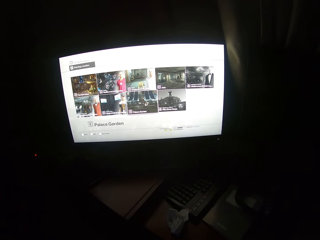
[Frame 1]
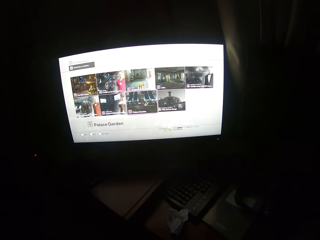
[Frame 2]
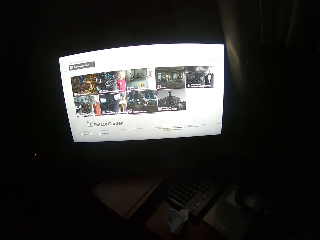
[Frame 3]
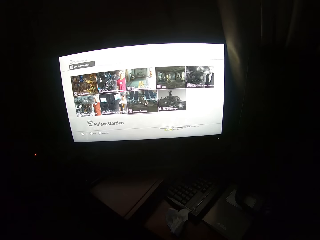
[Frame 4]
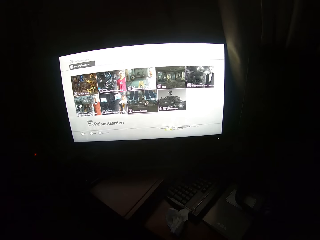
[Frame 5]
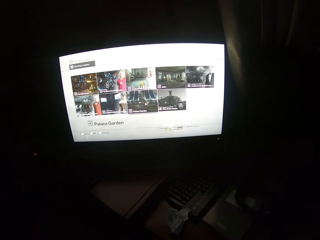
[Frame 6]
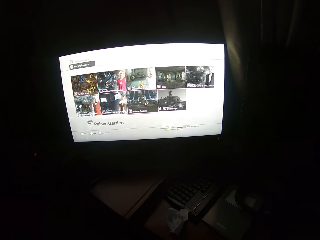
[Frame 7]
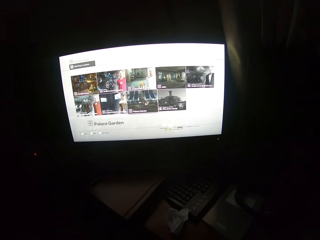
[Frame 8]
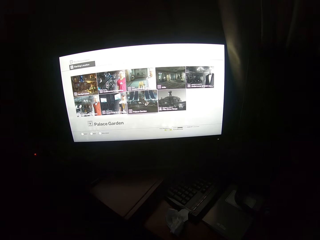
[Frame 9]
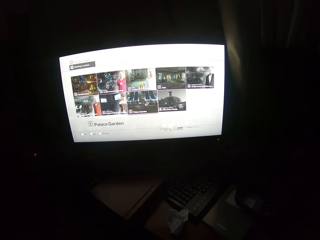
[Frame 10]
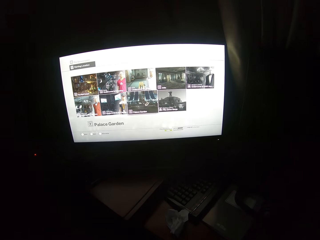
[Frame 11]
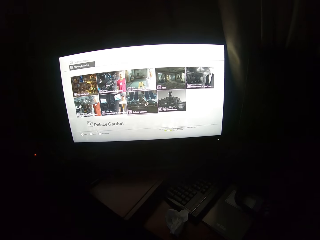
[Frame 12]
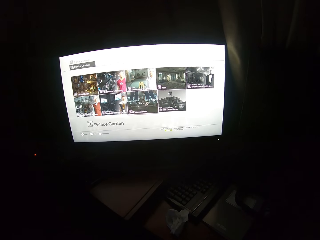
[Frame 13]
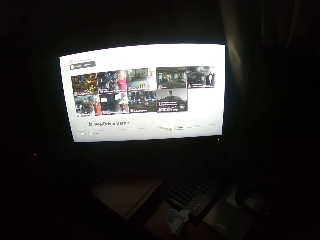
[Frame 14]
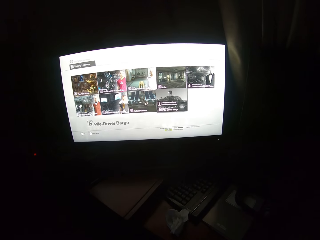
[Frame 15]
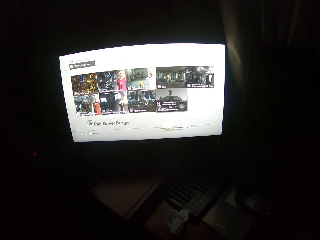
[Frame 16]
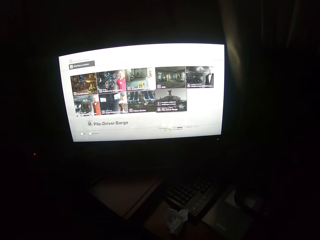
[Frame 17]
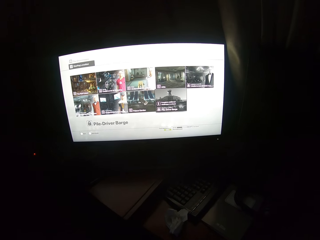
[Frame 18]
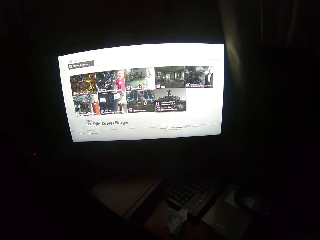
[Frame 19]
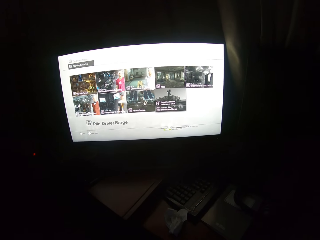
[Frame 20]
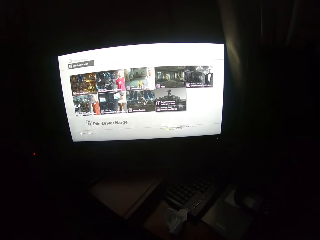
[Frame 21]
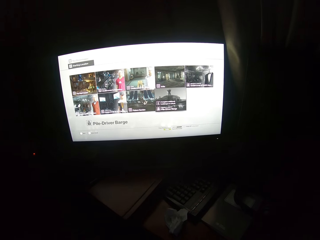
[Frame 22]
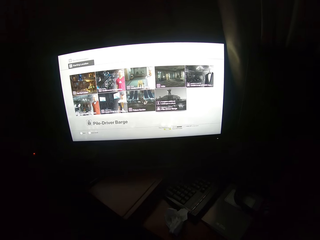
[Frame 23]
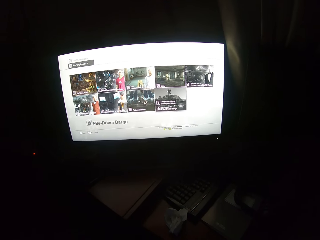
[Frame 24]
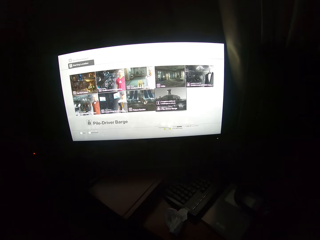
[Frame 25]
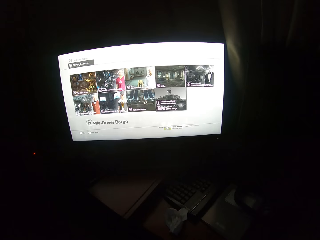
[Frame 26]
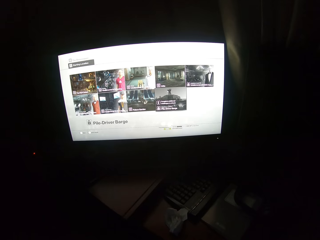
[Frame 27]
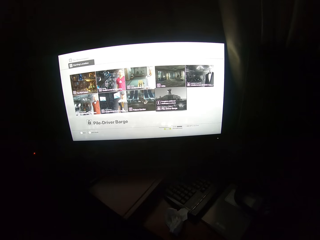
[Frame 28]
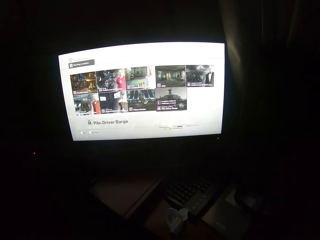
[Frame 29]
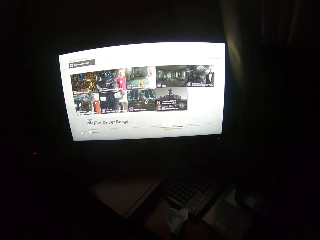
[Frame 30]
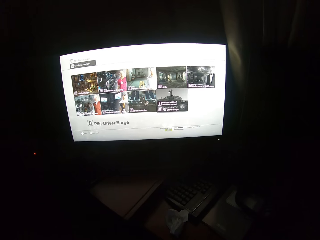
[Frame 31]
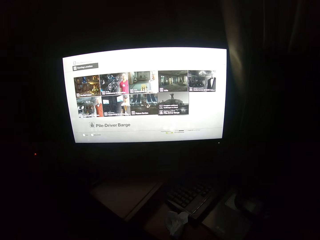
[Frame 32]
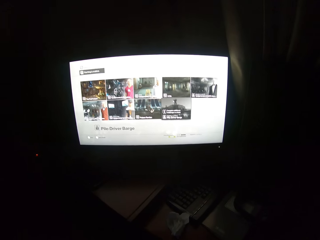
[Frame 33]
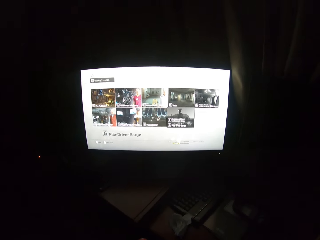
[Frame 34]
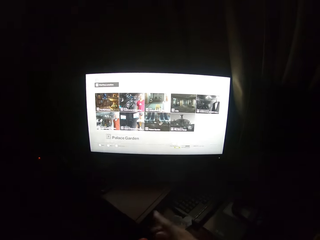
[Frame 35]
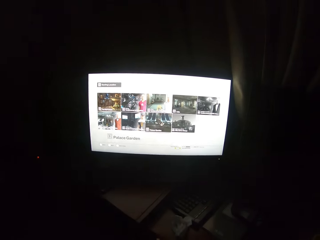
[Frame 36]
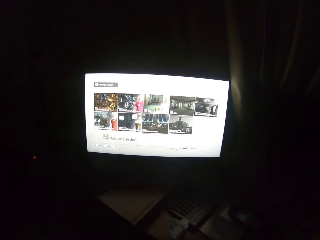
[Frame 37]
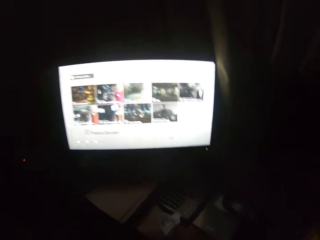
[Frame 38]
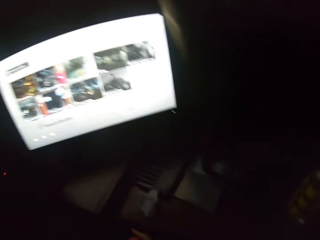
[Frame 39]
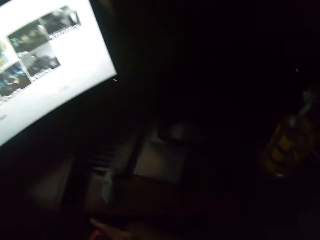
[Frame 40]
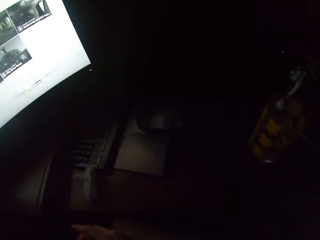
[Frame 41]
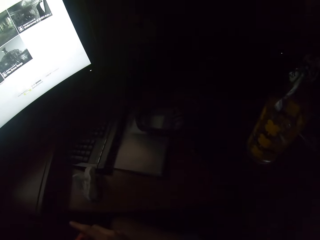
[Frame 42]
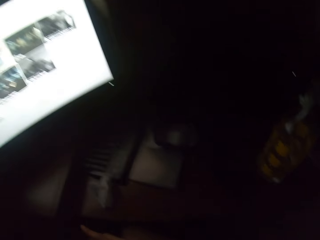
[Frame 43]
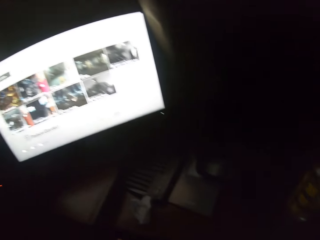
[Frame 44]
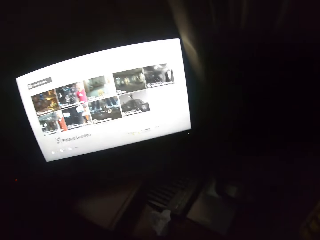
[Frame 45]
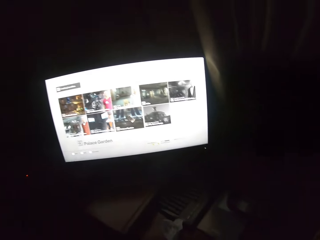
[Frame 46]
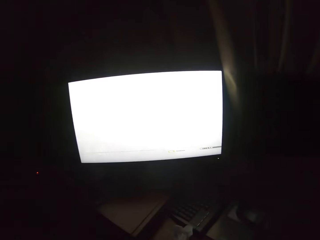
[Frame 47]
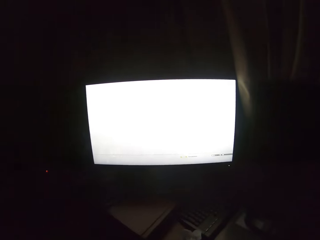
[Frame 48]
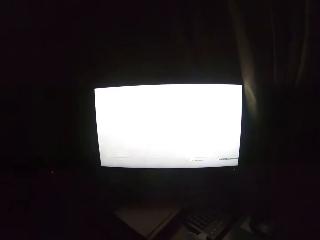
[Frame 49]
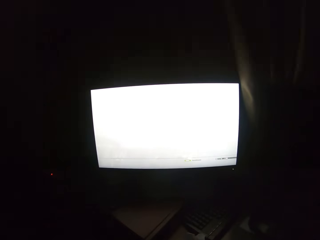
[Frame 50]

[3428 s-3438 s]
The camera wearer scrolls through the screen with a controller. They turn to the side.

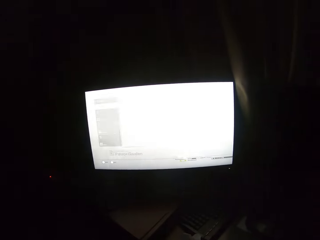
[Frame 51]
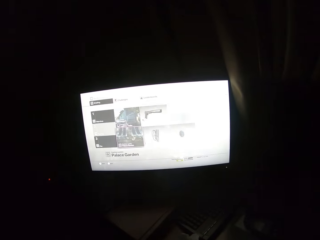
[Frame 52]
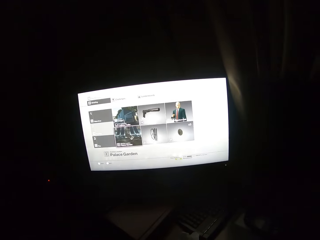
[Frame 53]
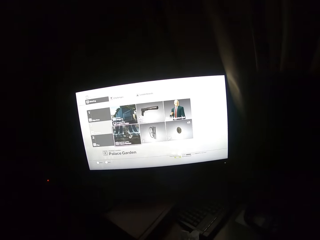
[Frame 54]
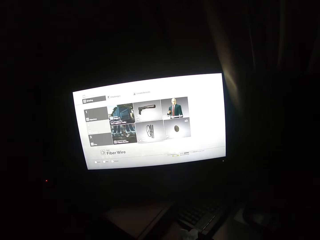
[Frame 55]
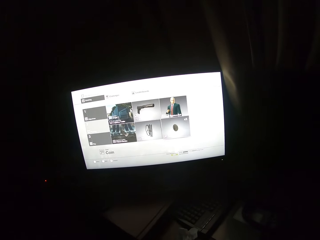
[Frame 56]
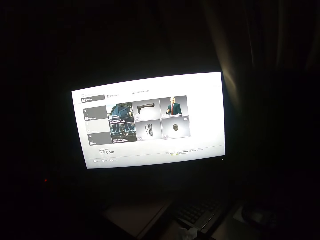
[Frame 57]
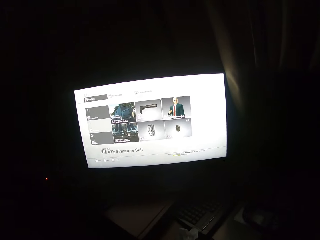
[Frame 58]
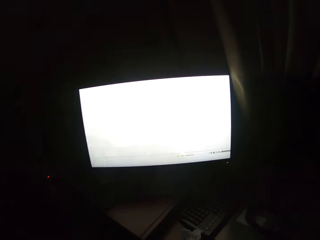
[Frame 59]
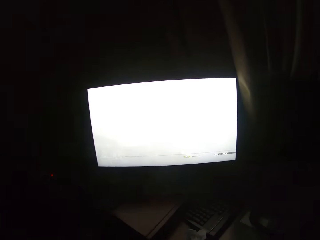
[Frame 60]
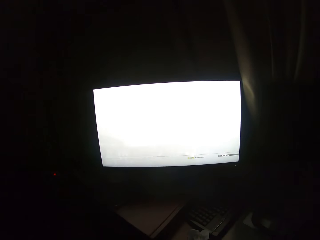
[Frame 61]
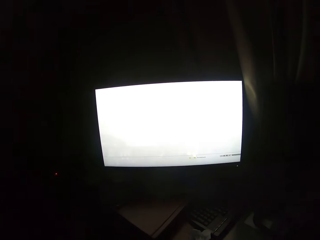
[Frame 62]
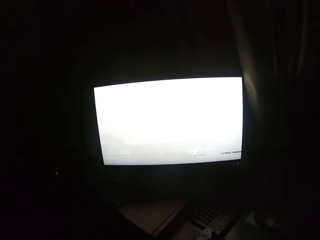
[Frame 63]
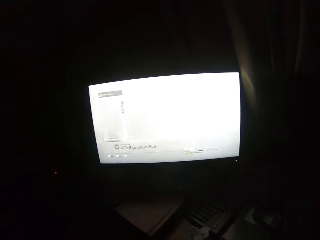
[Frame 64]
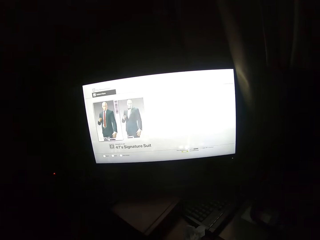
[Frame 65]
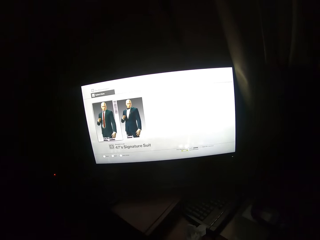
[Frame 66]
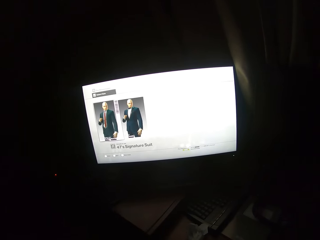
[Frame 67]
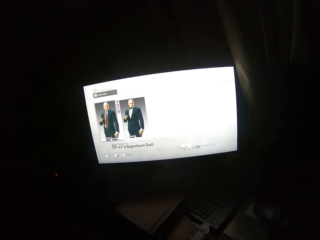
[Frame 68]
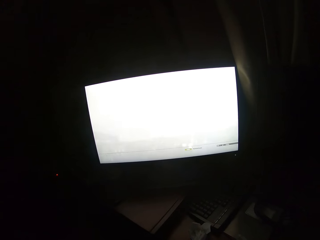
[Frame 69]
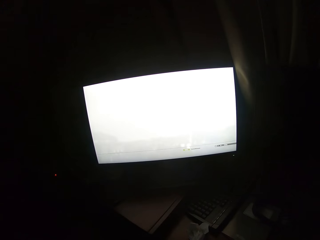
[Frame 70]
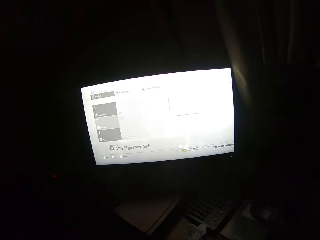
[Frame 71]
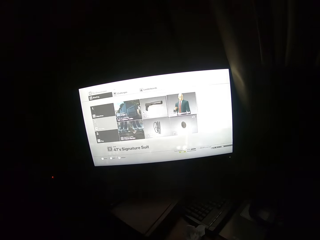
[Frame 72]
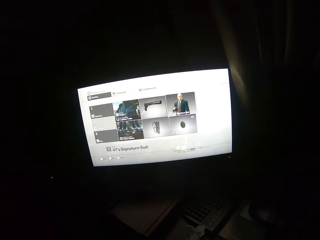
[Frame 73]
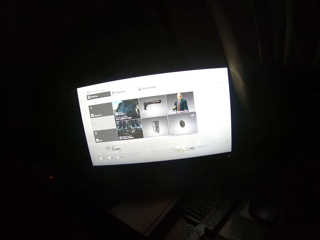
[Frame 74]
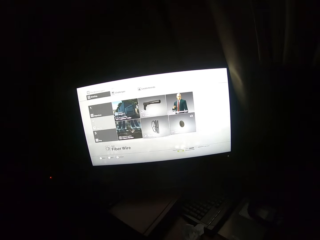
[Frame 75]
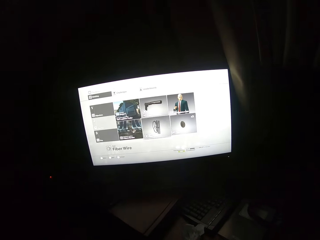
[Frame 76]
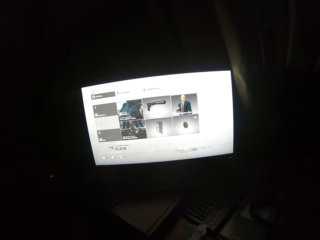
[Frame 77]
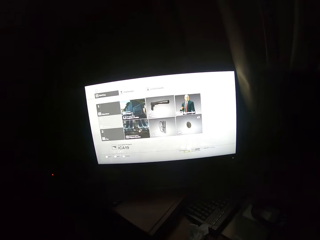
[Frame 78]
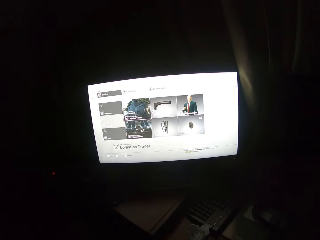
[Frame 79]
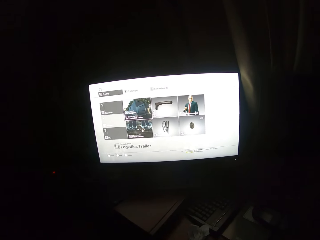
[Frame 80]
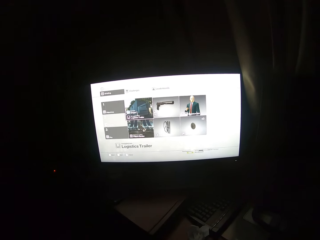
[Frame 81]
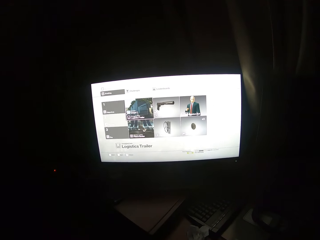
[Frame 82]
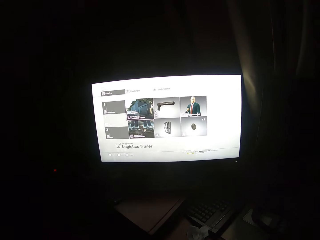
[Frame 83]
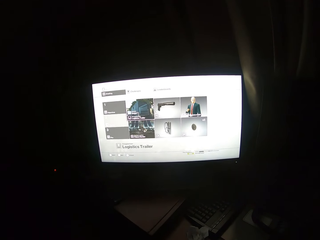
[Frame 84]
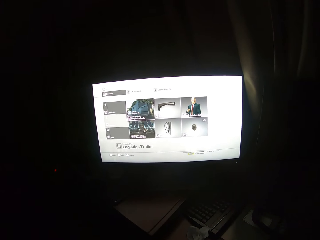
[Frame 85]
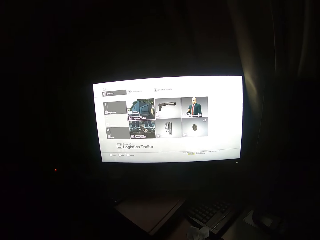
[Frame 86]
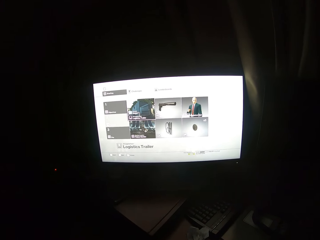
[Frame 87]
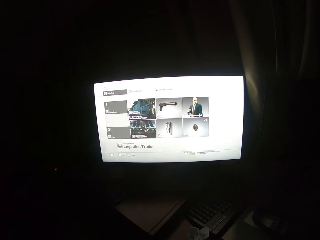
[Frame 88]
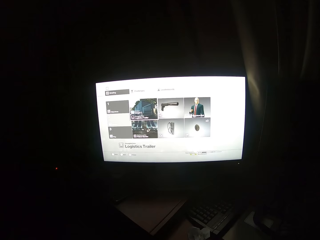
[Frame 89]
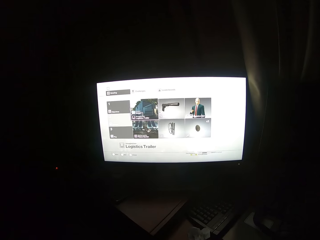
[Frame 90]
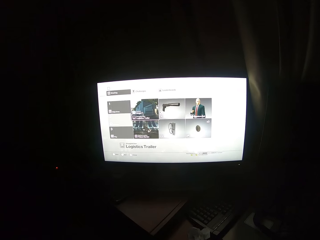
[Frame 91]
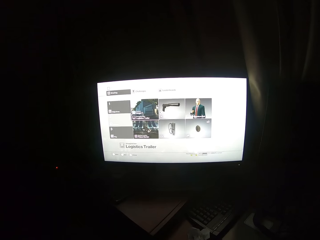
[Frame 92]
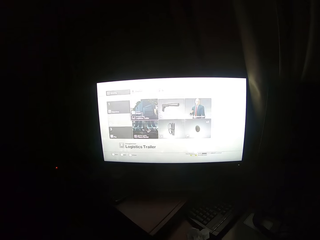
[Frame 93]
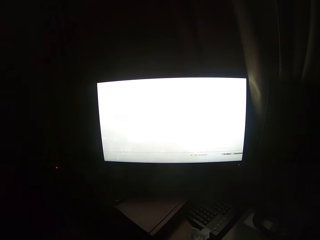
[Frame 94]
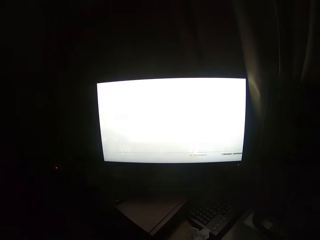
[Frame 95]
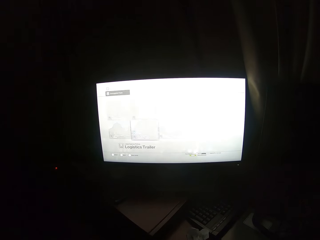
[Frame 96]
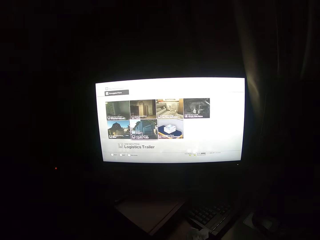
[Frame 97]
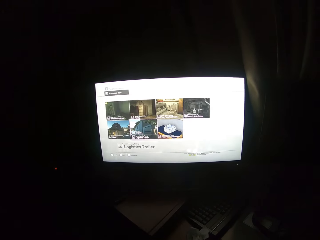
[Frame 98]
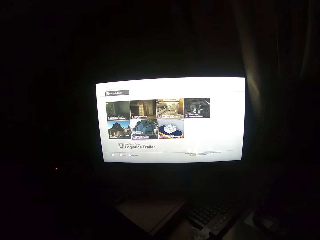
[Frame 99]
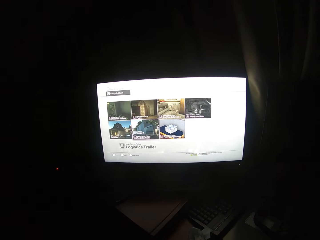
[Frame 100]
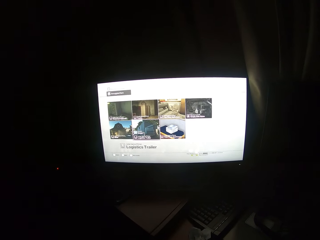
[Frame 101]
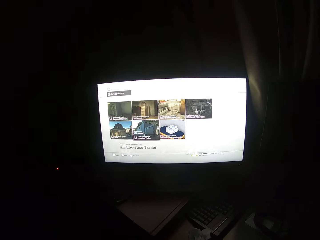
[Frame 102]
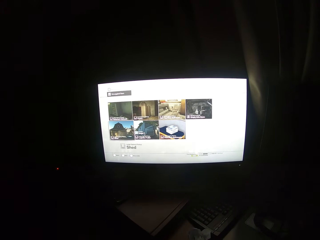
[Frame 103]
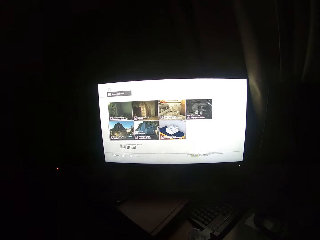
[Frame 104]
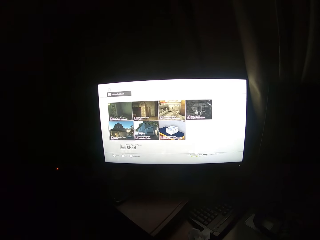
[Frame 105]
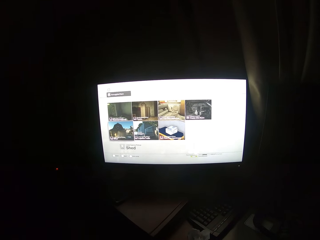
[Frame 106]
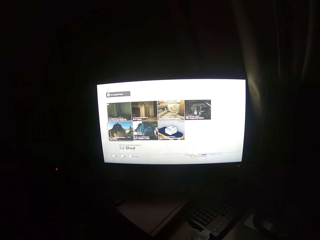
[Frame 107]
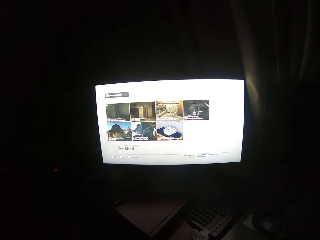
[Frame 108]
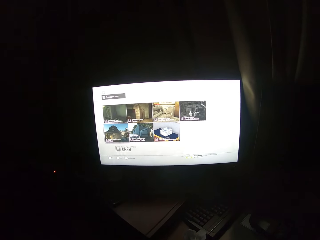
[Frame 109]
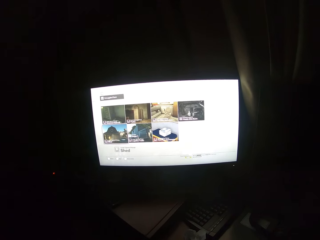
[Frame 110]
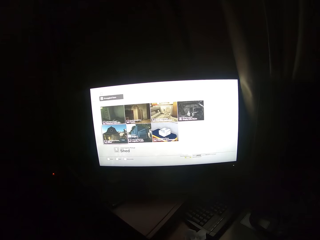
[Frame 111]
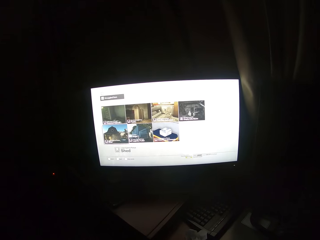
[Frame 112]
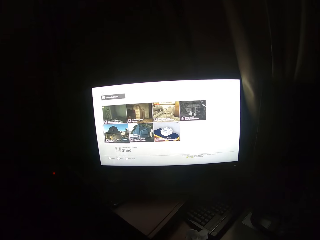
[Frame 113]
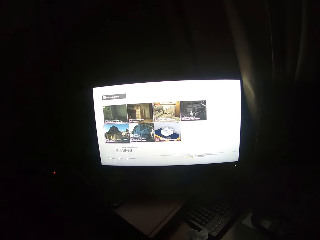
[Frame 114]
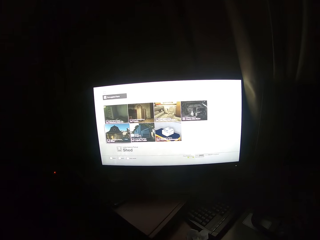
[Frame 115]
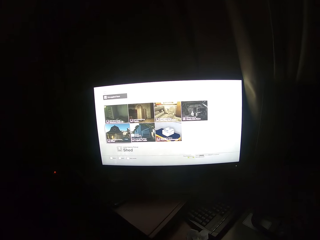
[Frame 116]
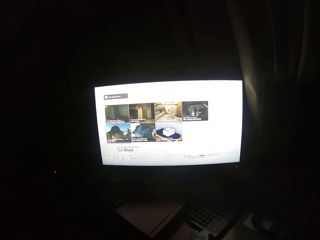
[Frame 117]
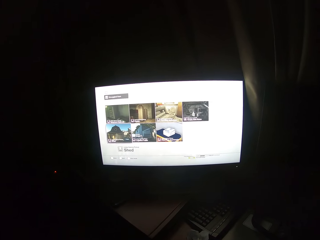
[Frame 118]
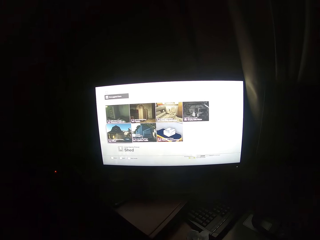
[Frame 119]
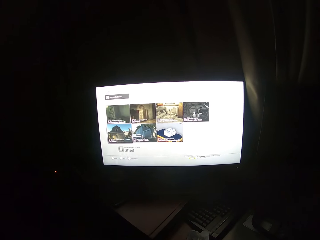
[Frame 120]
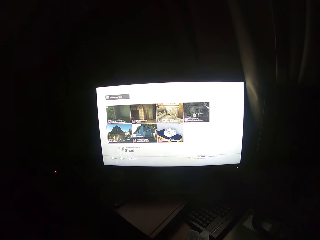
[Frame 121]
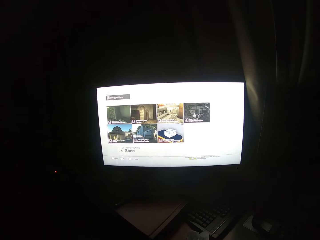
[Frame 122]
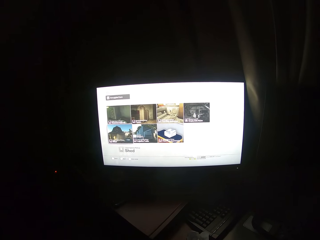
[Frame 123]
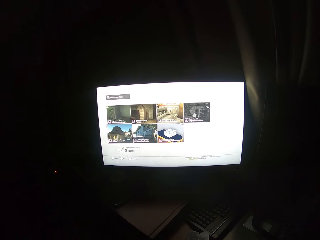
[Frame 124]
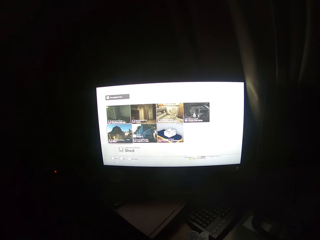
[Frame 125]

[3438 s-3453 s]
The camera wearer scrolls through the screen with a controller. They turn to the side. They scroll through the screen with the controller.
